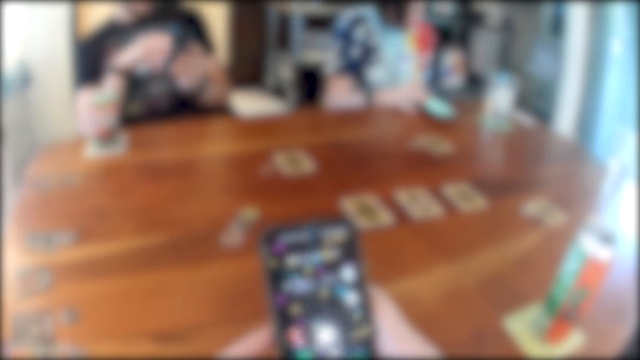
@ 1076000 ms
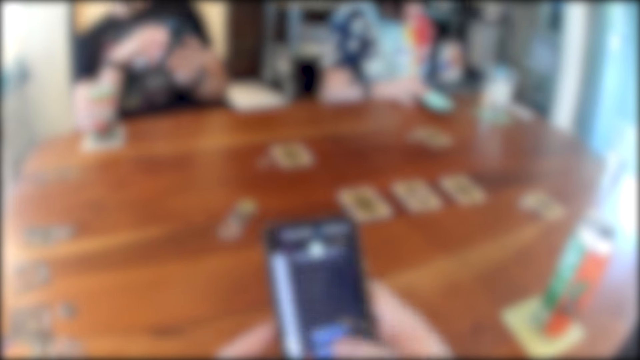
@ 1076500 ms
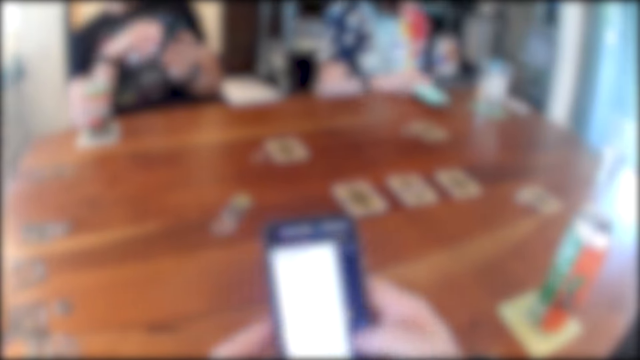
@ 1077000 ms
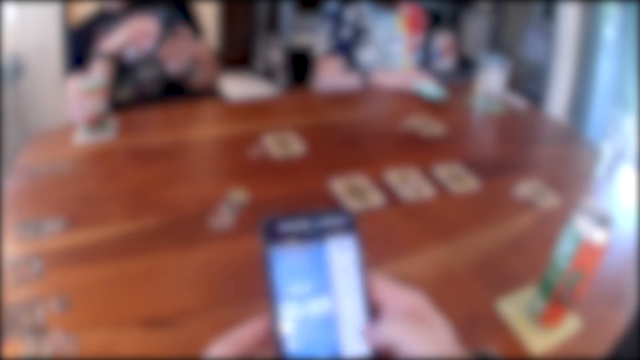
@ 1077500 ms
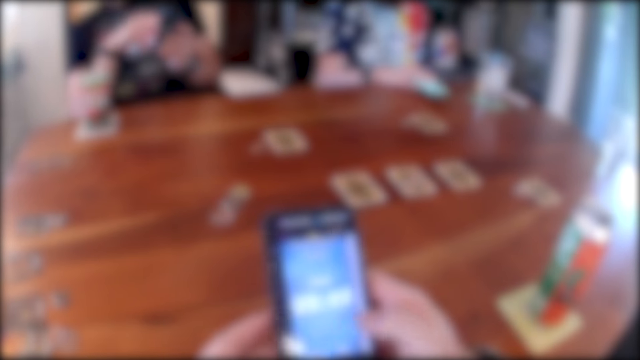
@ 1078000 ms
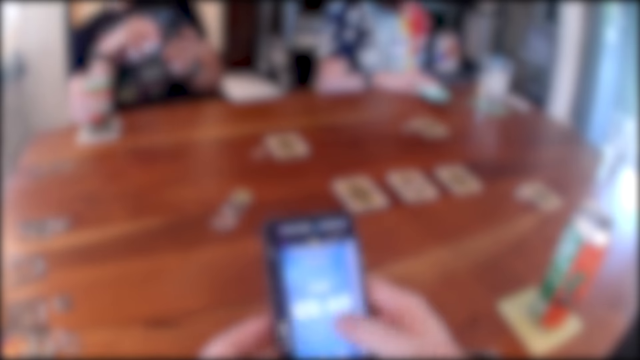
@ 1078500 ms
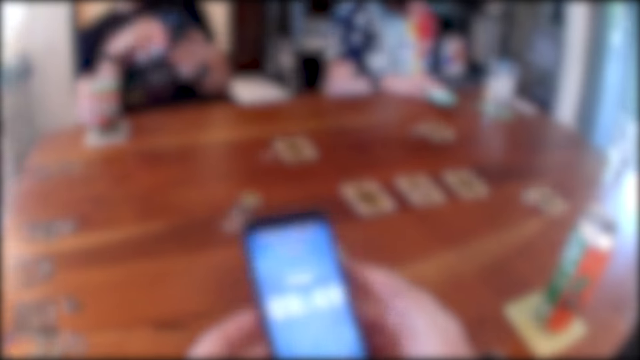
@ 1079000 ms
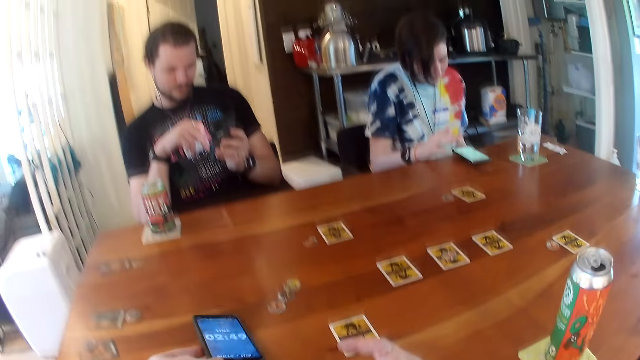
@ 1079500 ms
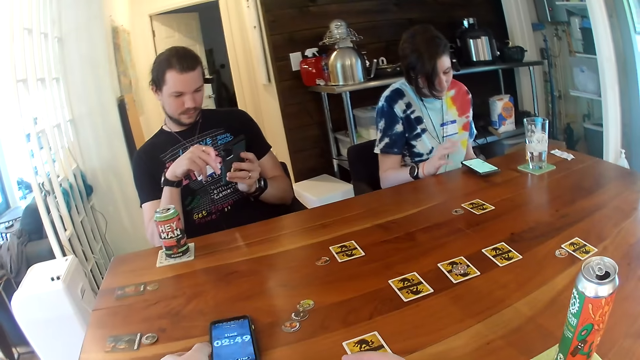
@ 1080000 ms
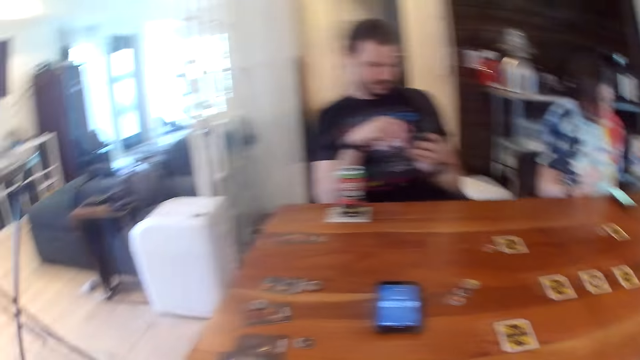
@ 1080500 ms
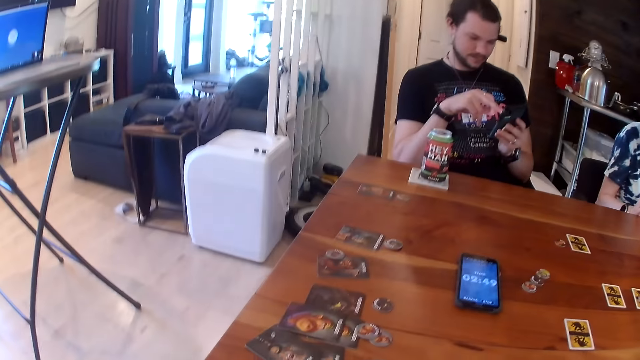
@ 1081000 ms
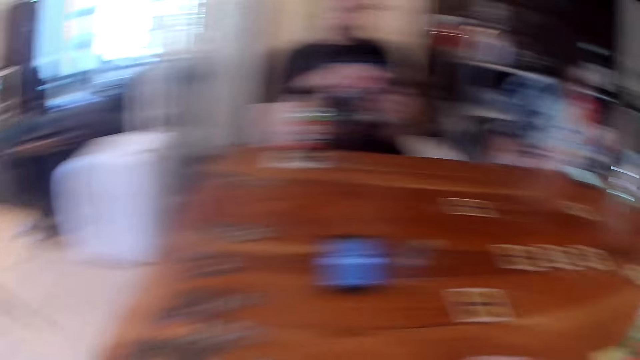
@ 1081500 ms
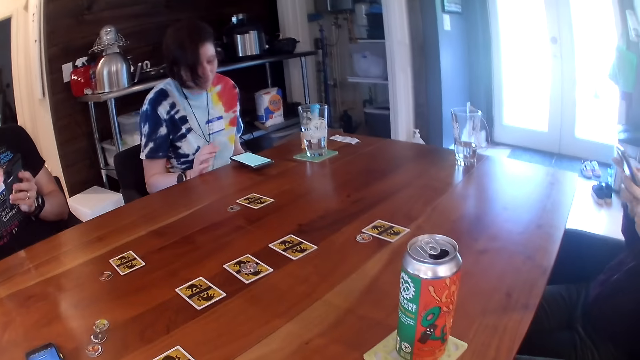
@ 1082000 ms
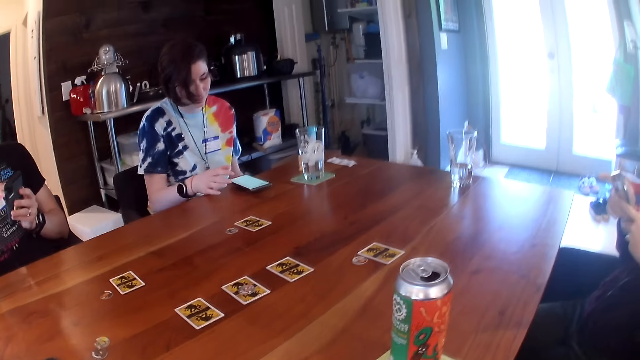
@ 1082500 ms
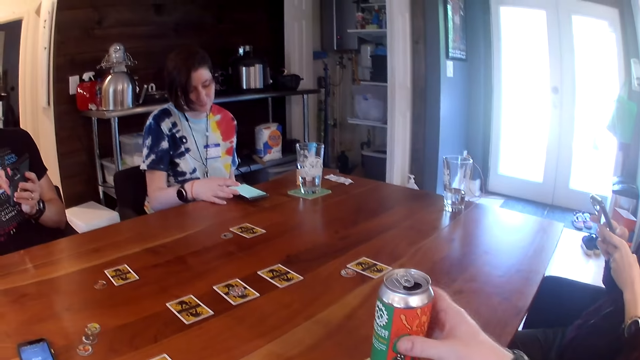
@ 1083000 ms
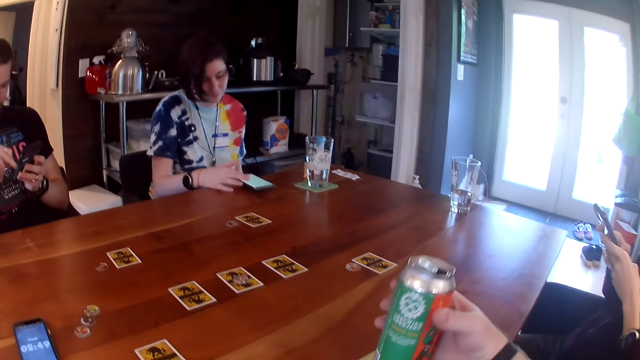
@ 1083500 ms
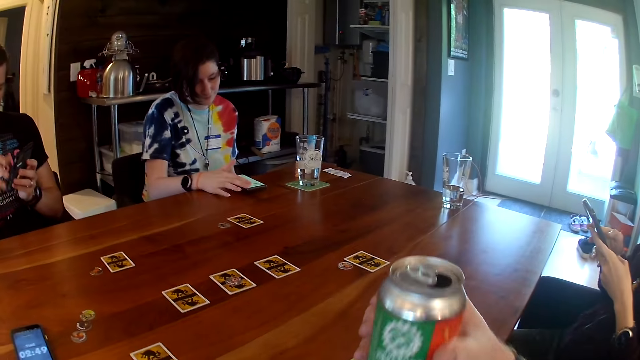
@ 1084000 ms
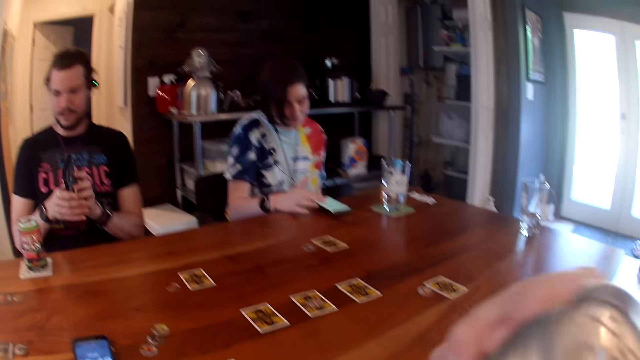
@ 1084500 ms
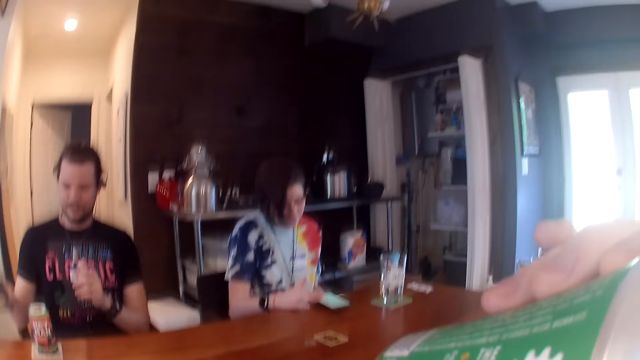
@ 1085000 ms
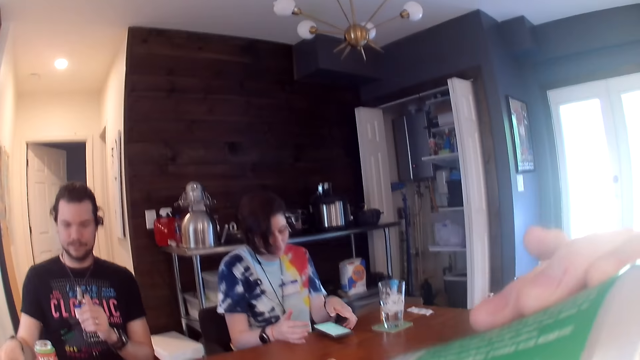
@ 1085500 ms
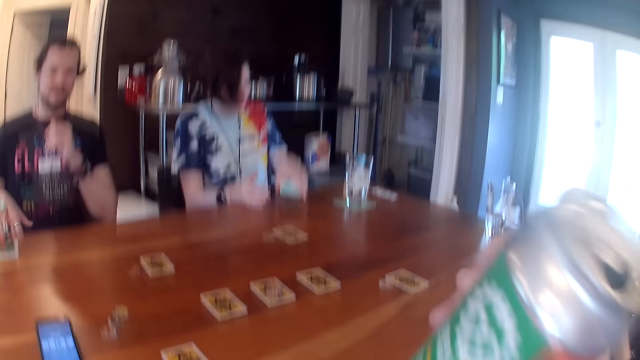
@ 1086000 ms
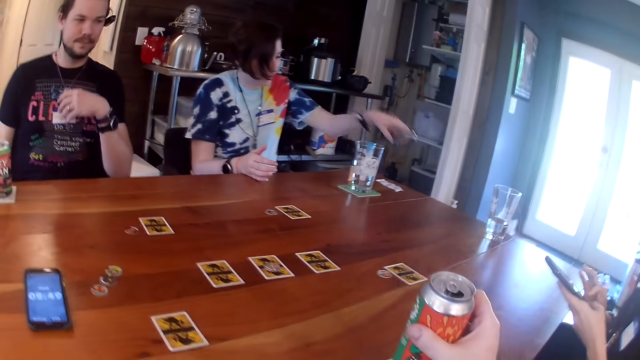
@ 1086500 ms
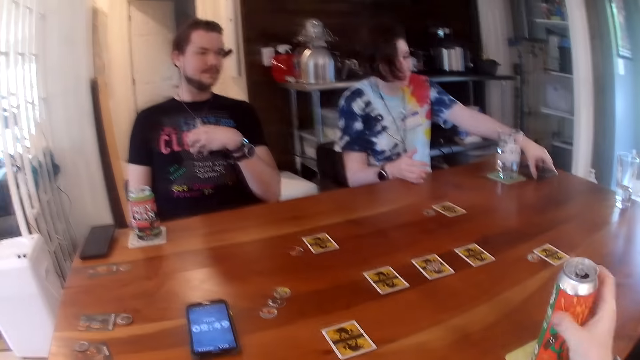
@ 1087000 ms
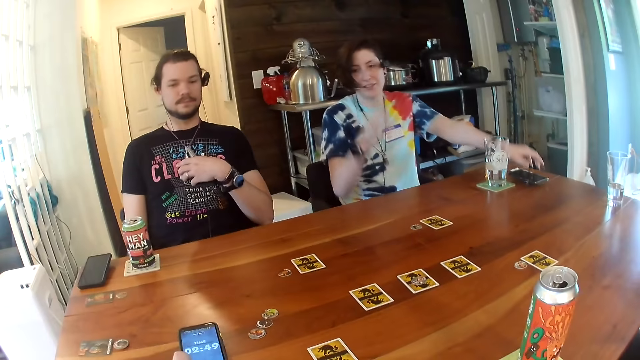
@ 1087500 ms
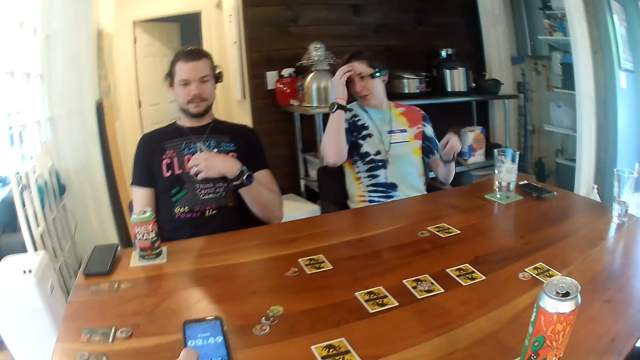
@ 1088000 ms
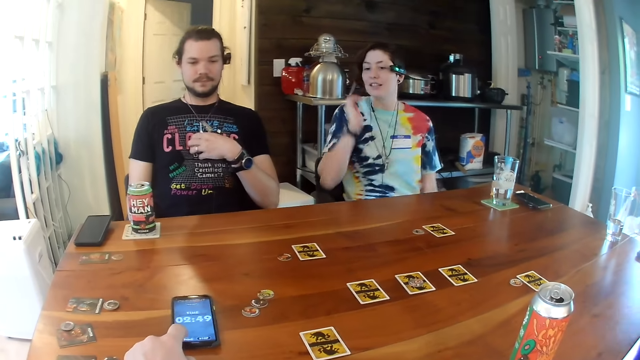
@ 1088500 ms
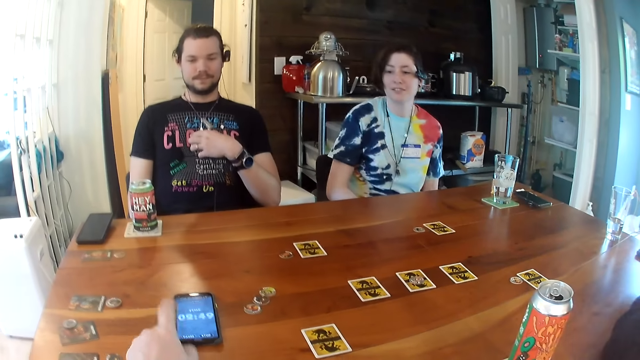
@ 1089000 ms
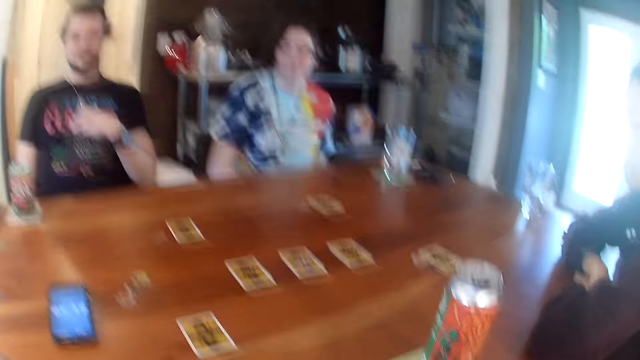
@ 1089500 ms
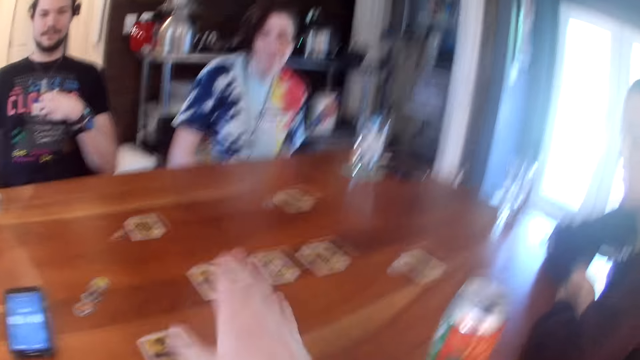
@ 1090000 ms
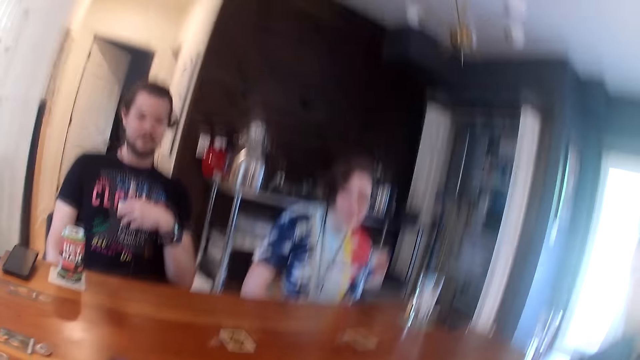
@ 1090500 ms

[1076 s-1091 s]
The camera wearer drops the phone on the table with his left hand. A man uses the phone. The camera wearer looks around. He takes the can of beer from the table with his right hand. The man passes the phone to his right hand. The camera wearer drinks from the can of beer in his right hand. The man drops the phone on the table with the right hand. A woman takes the phone from the table with her left hand. The camera wearer drops the can of beer in his right hand on the table. The man holds a chain with his left hand. The woman drops the phone on the table and moves the phone on the table. The woman rubs her face with her right hand and aligns the hair with the right hand. The camera wearer operates the phone with his left hand. Another woman places both hands on the table. The camera wearer moves a hand and places his right hand on cards on the table.

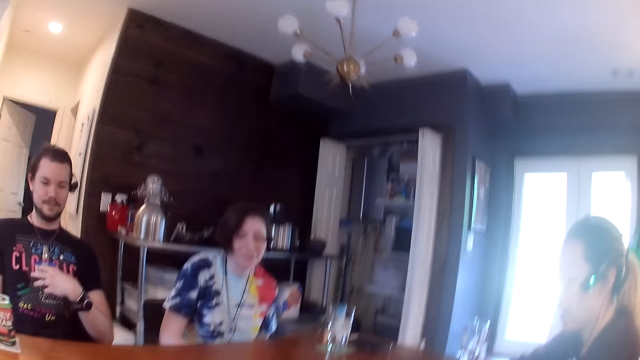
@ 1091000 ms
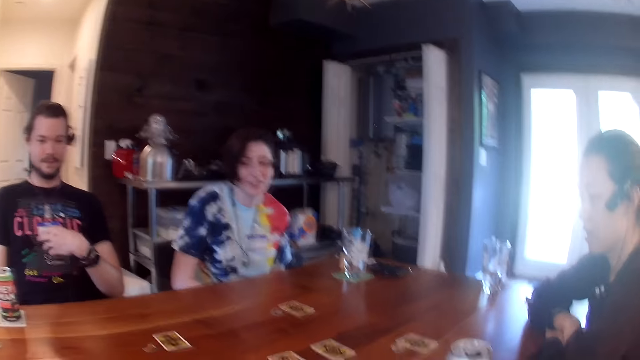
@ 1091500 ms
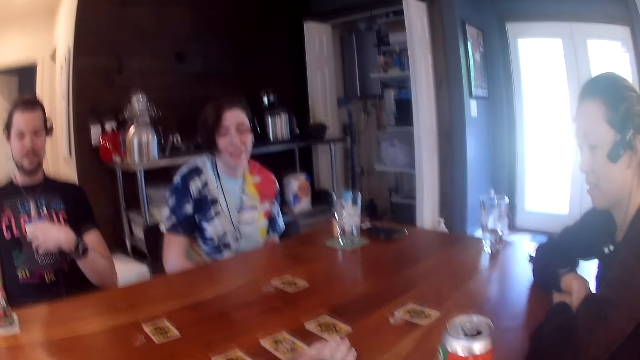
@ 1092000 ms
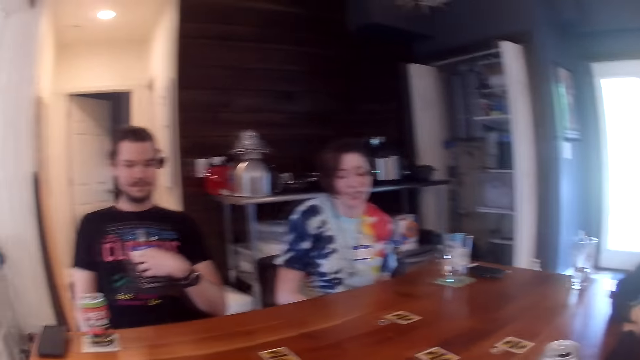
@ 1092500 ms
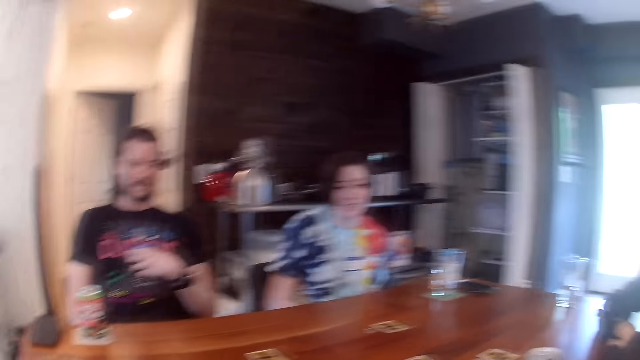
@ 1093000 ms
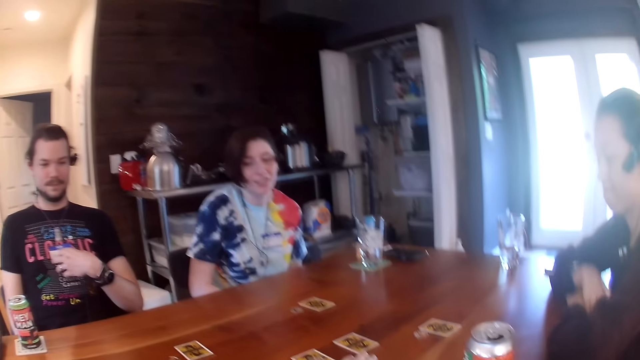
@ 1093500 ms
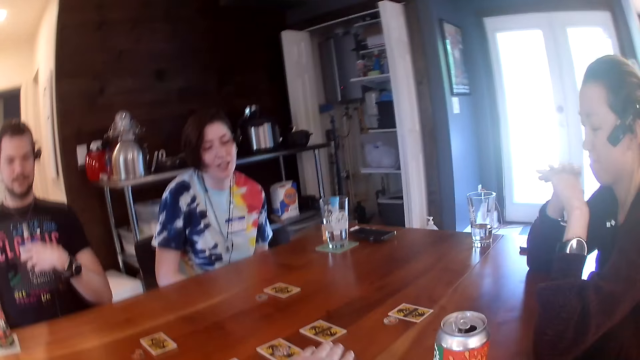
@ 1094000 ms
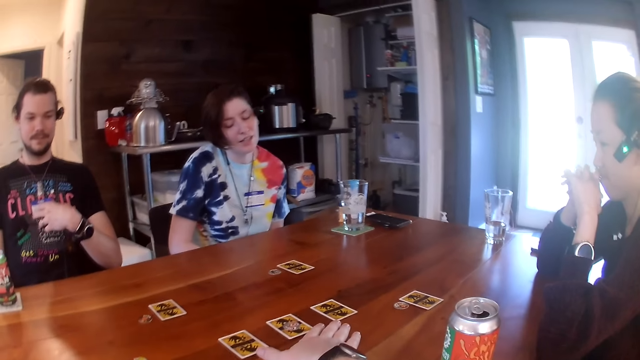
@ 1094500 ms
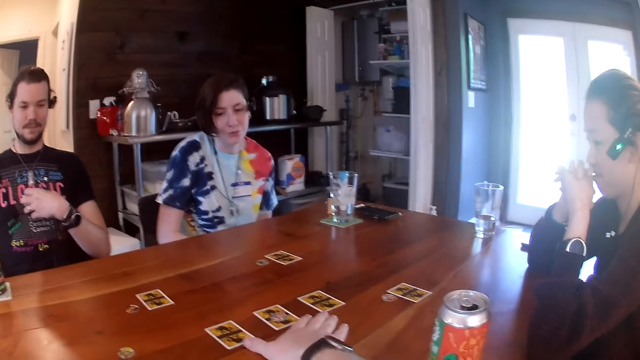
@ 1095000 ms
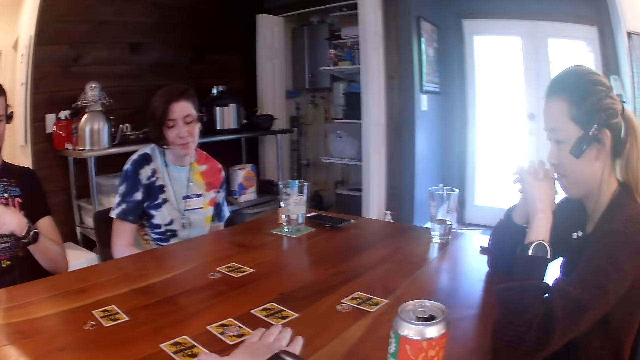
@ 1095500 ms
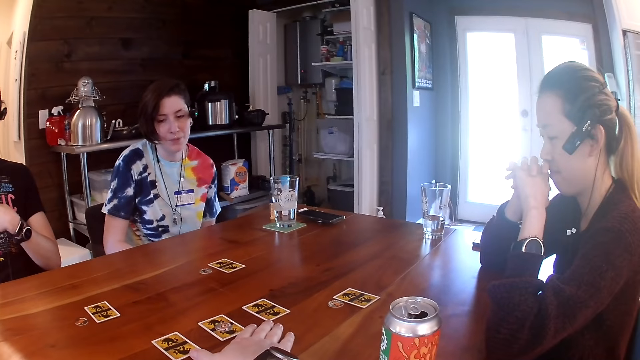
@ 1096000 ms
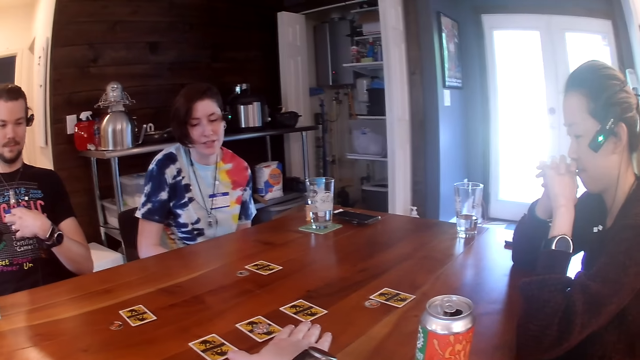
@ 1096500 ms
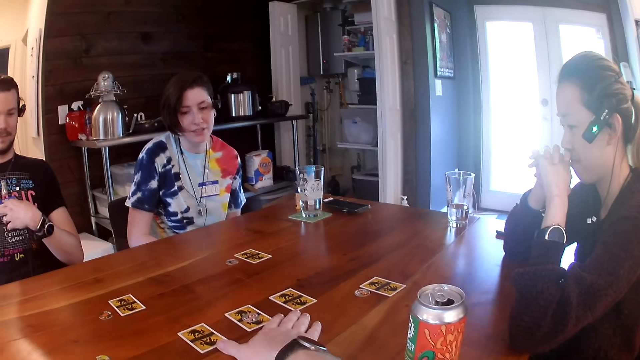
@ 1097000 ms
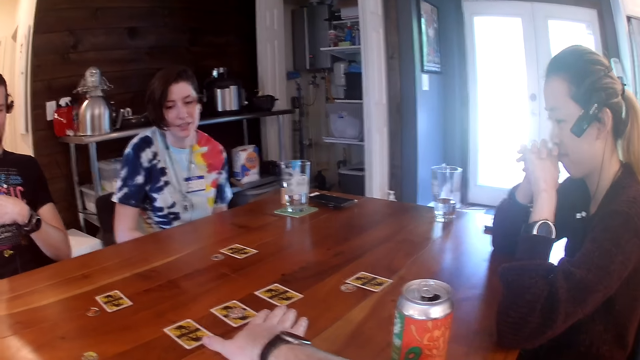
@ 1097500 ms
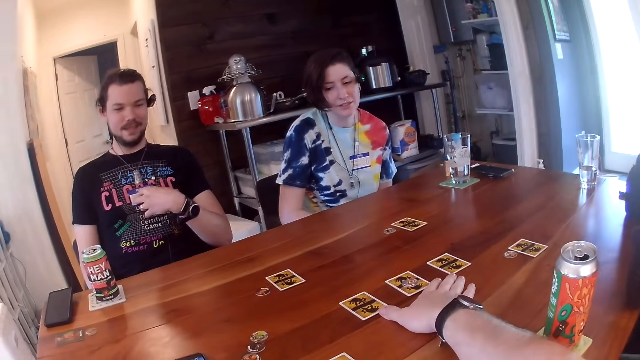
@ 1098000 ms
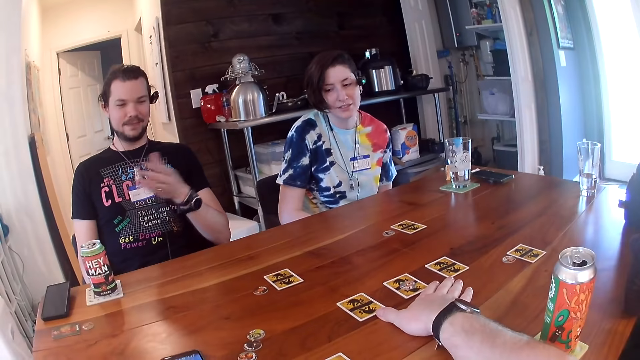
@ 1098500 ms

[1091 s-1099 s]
The camera wearer does something. The woman rubs her nose with both hands and moves the hands together. The camera wearer places a hand on the table.
